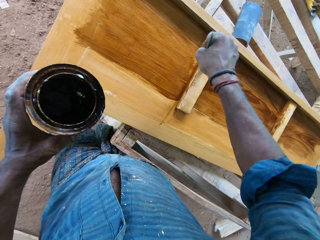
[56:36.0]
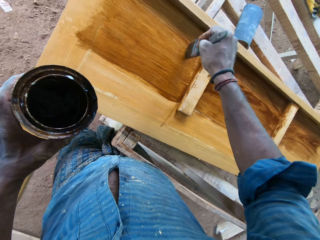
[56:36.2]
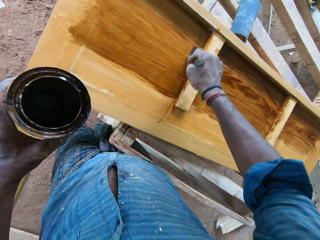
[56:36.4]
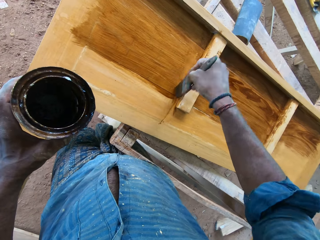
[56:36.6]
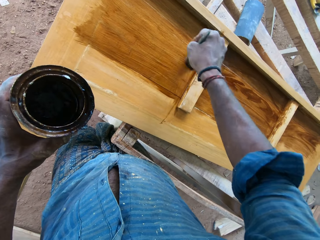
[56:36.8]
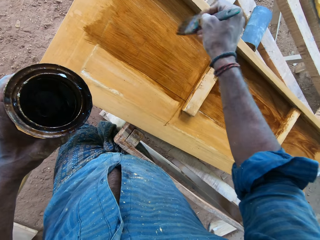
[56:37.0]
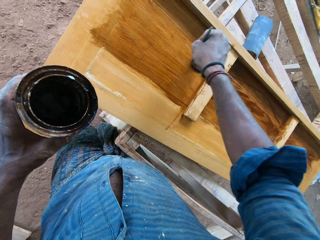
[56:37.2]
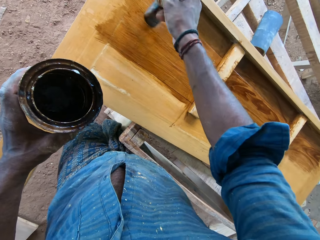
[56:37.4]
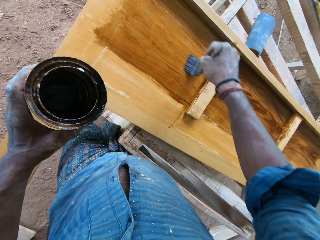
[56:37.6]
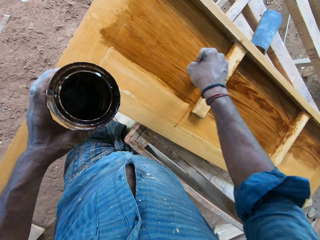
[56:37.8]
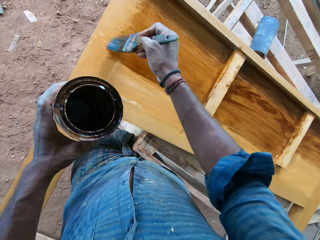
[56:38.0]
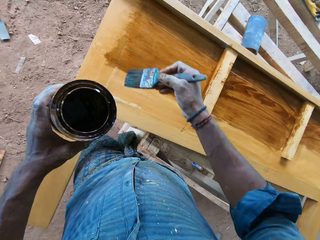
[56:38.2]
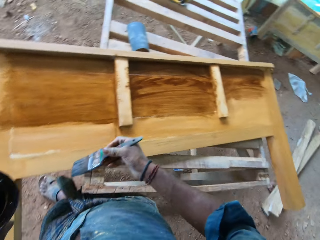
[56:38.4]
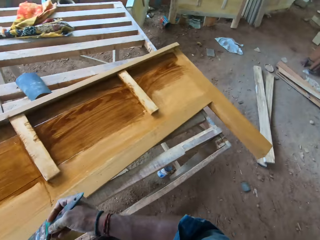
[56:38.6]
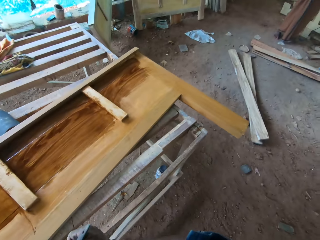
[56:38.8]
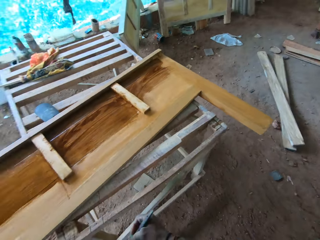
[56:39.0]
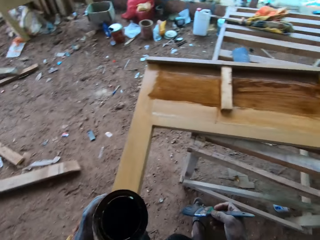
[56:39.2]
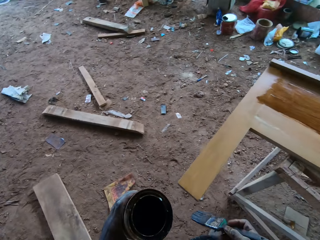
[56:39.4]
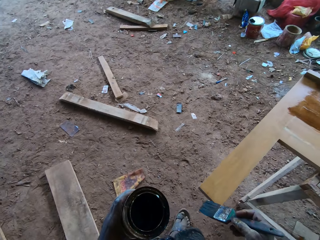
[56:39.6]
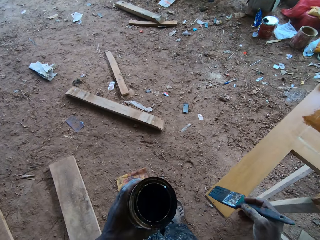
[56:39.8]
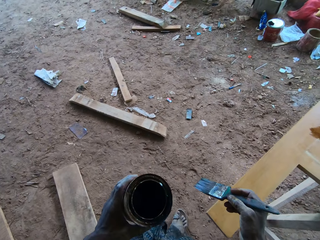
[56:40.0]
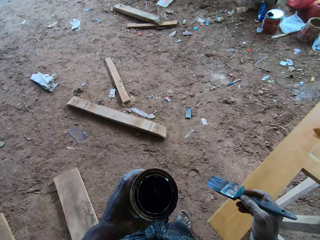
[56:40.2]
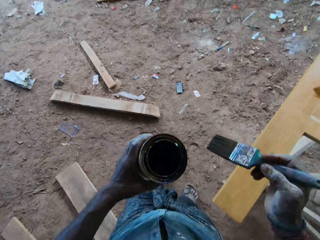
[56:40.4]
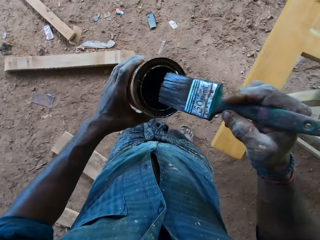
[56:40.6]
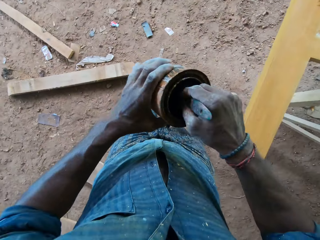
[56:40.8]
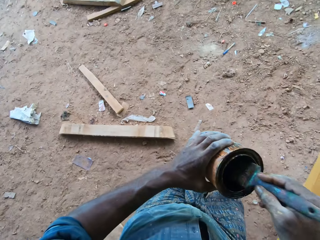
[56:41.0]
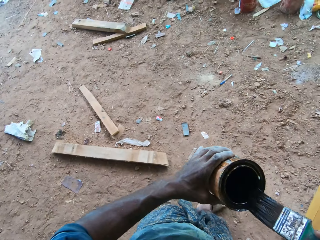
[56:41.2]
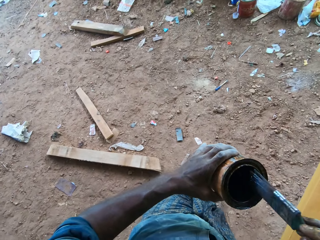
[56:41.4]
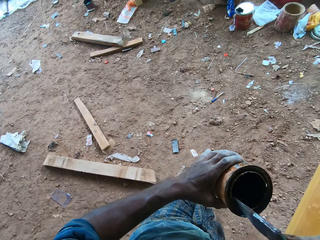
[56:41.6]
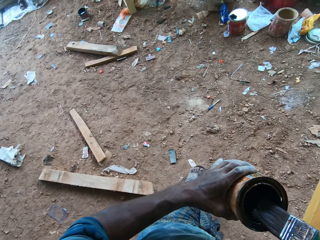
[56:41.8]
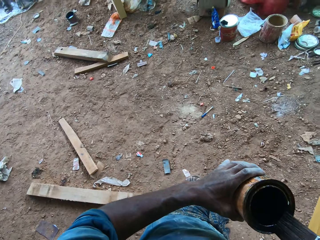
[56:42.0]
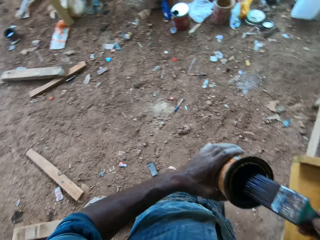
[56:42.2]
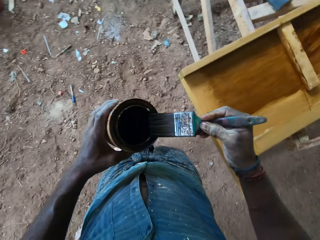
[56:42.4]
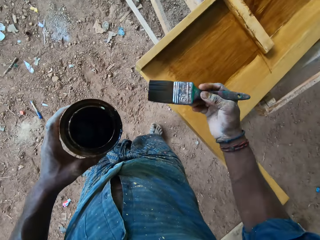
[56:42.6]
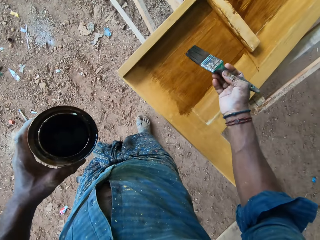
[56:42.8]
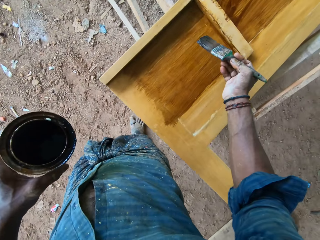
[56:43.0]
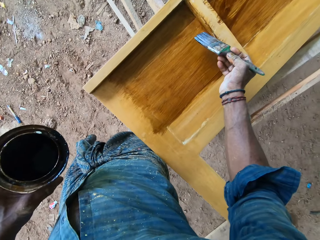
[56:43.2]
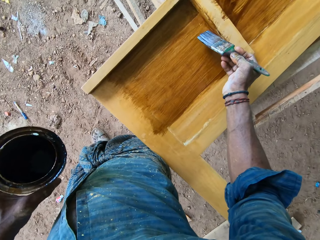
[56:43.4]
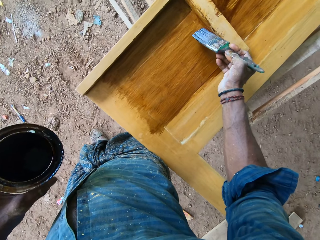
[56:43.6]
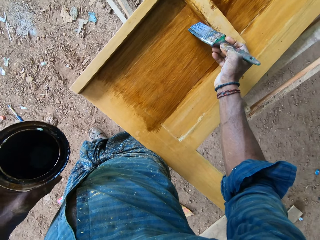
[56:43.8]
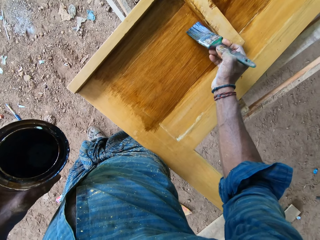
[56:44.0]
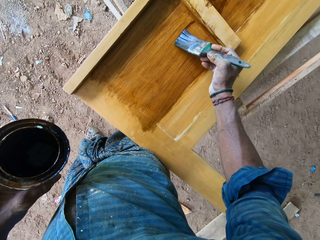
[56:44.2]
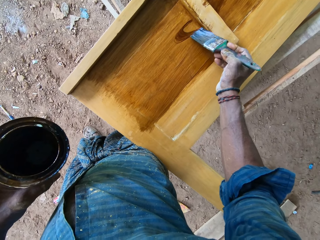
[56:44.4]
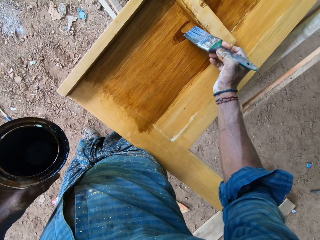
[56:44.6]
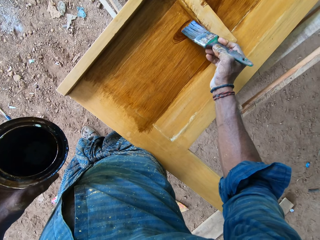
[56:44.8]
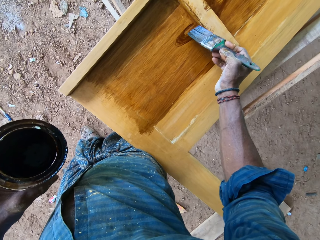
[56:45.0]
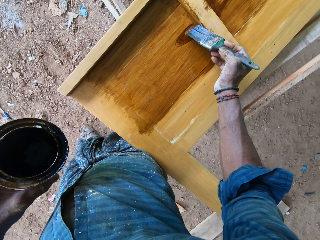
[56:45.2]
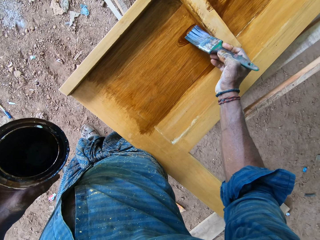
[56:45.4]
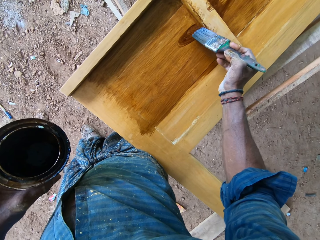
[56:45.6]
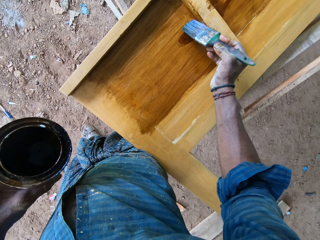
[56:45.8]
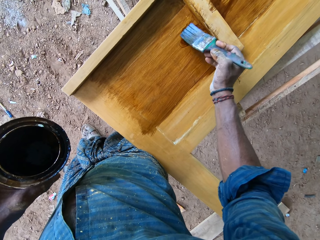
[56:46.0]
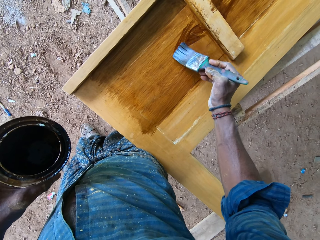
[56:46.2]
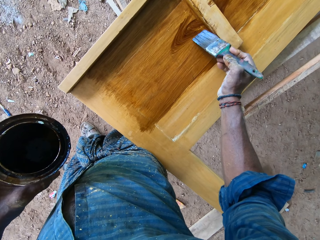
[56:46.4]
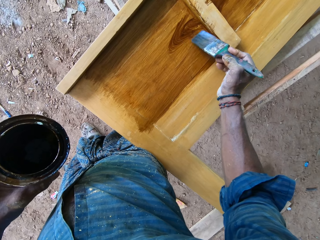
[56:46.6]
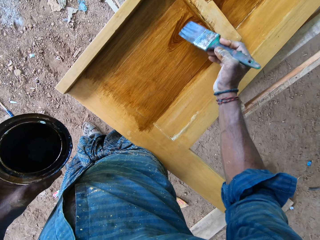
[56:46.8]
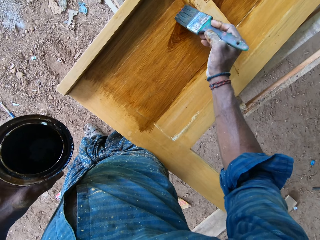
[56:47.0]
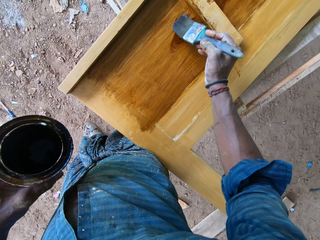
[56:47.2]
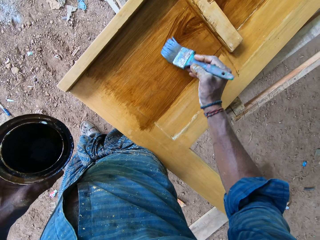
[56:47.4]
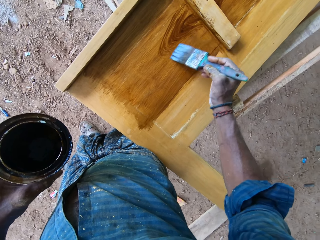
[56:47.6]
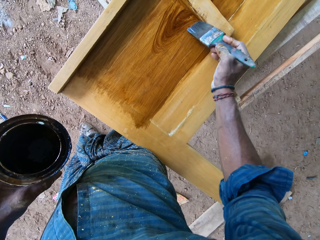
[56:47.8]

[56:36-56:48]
The camera wearer stares around the workshop. He walks around the workshop. He dips the paintbrush into the can of lacquer with his right hand. He slides the paintbrush along the rim of the can of oil with his right hand. He designs the wooden board with the paintbrush in his right hand.

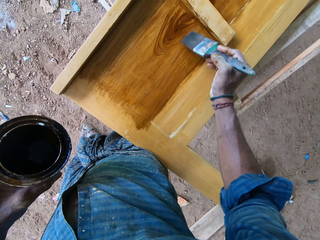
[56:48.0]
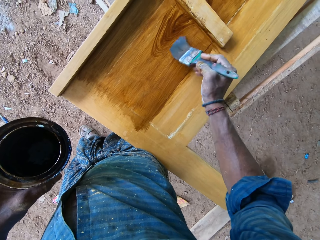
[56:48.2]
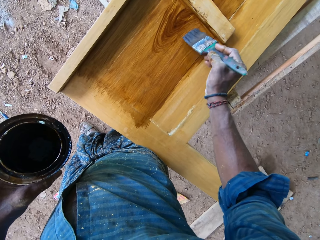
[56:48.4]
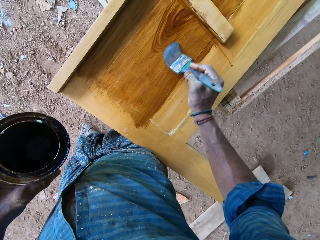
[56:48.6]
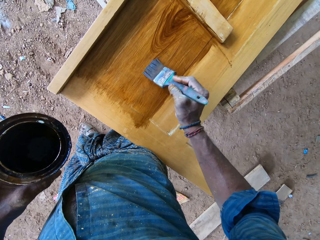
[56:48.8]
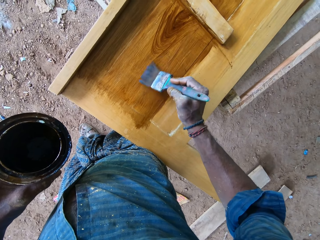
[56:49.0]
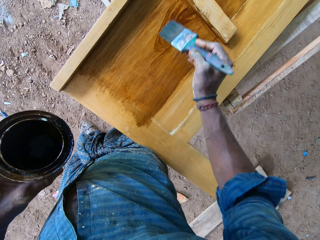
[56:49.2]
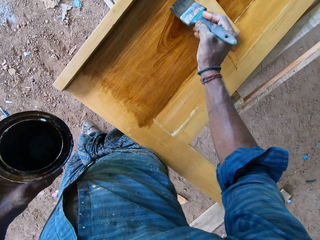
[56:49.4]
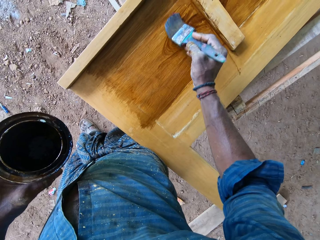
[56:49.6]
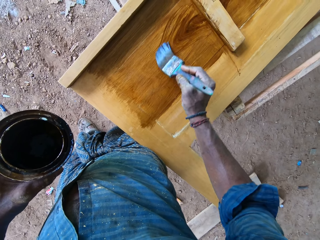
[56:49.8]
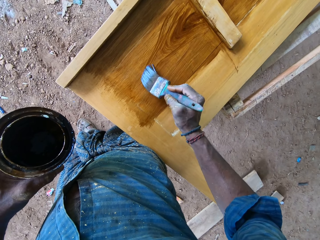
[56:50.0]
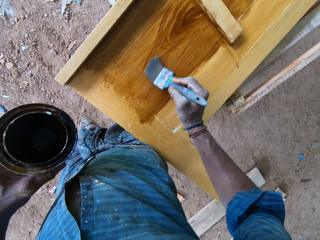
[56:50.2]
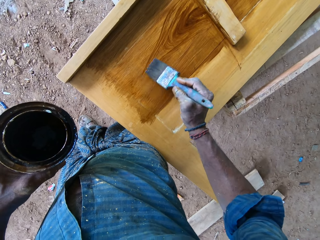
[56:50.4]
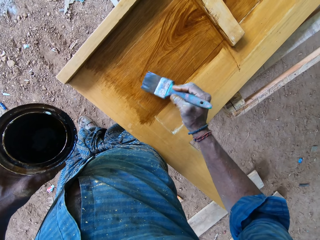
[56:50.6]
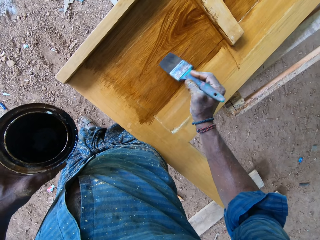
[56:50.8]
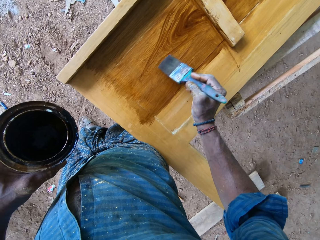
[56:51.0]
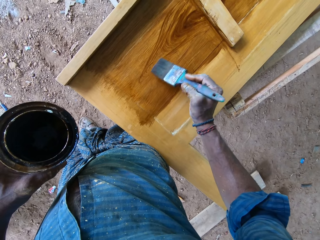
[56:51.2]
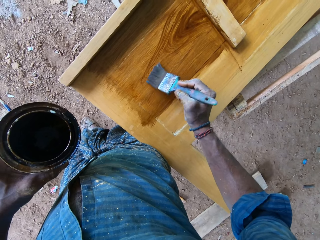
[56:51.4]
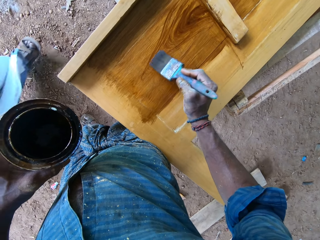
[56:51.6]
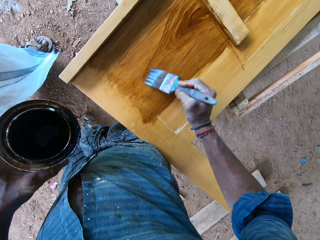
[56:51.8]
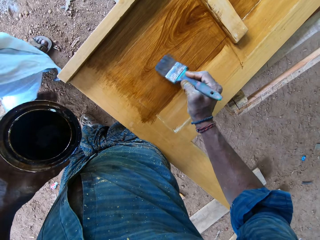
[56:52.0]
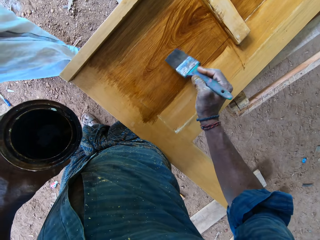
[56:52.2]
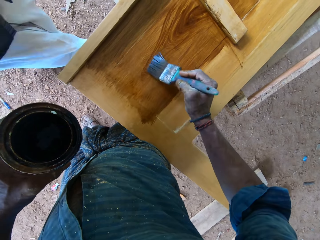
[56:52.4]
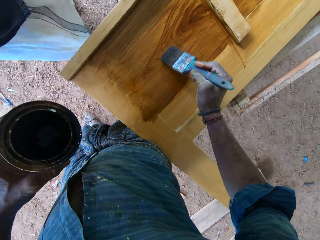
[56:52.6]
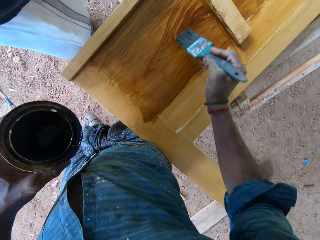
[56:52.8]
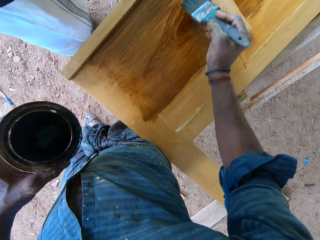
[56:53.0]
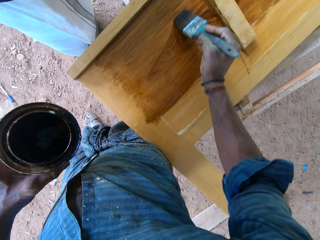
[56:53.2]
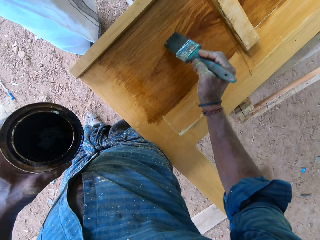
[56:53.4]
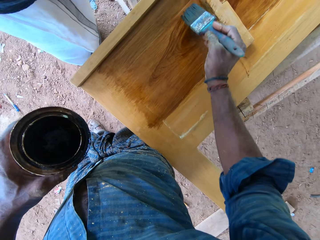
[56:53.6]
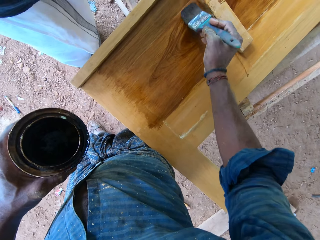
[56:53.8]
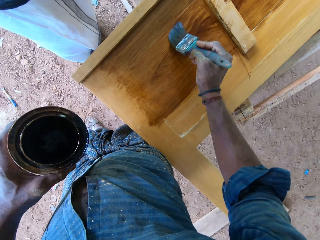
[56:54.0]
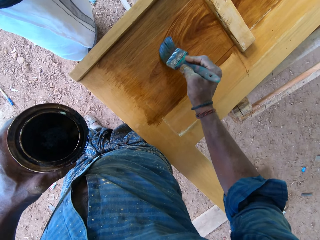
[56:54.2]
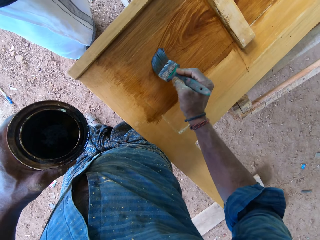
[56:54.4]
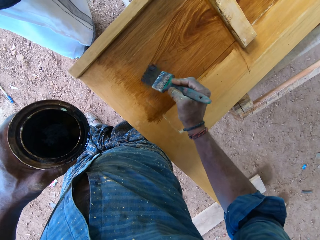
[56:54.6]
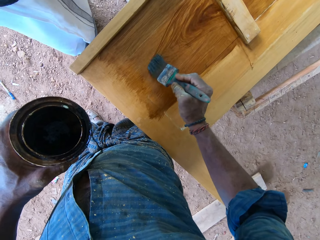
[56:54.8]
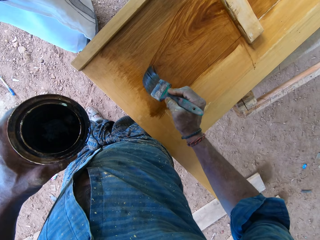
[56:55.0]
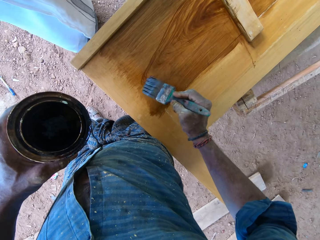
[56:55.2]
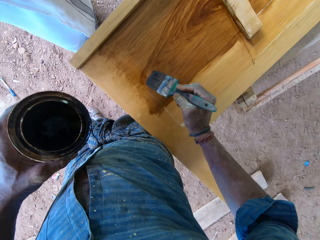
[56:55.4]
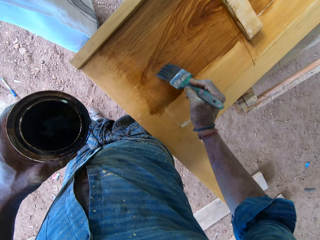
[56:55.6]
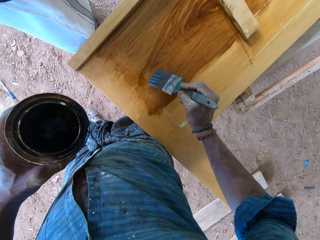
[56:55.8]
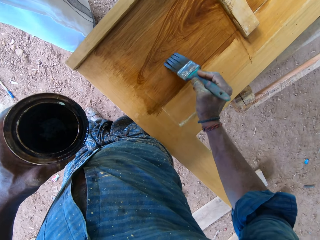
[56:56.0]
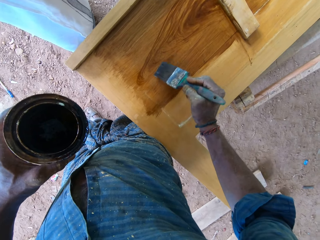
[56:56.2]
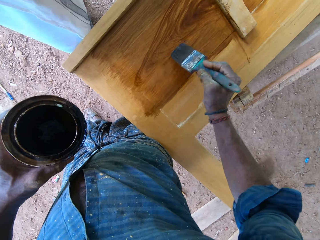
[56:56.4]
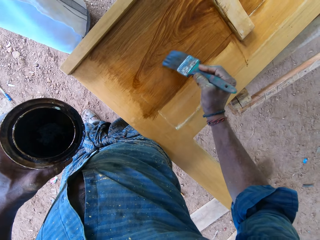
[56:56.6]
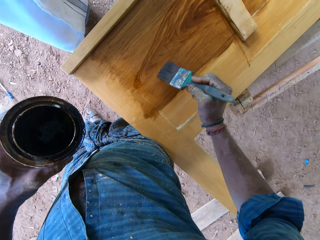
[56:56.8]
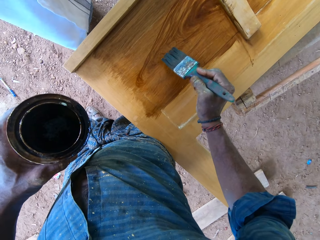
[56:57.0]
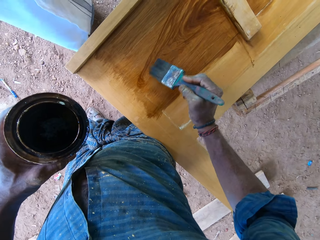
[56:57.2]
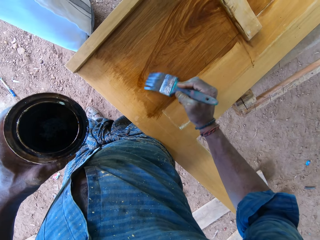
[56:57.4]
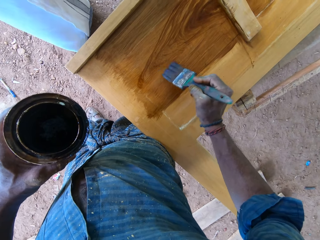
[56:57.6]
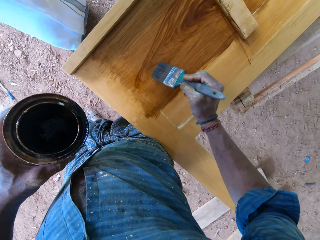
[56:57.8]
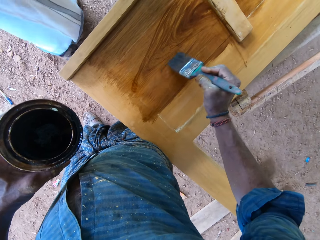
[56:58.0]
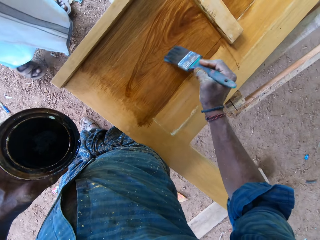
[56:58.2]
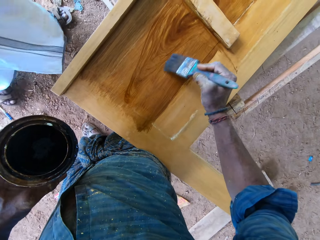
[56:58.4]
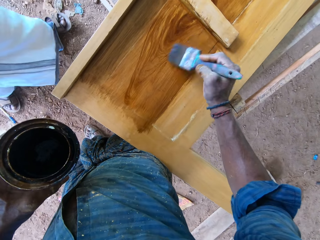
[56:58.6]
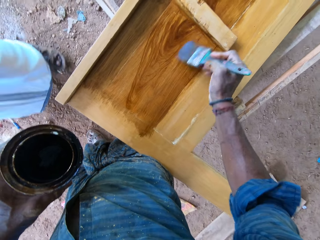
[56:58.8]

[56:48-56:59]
The man interacts with the camera wearer.
